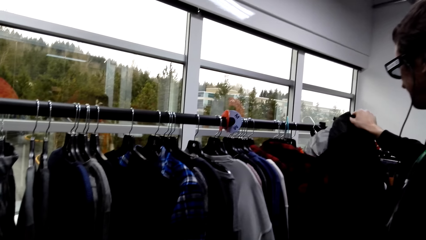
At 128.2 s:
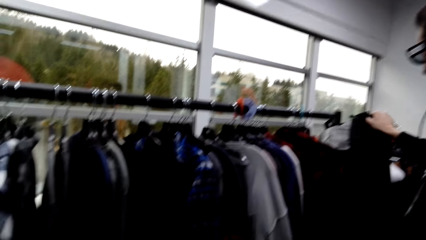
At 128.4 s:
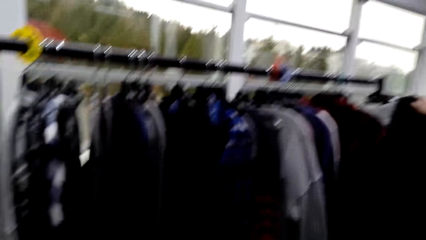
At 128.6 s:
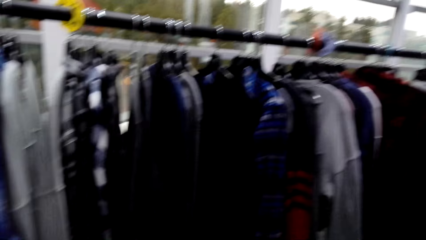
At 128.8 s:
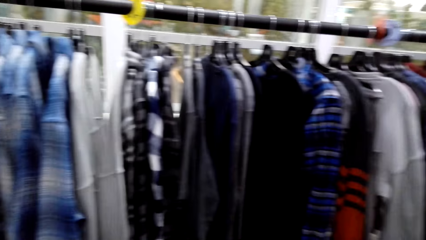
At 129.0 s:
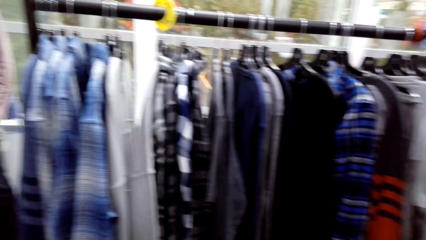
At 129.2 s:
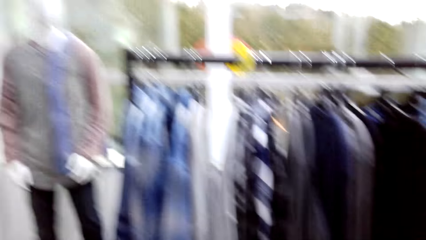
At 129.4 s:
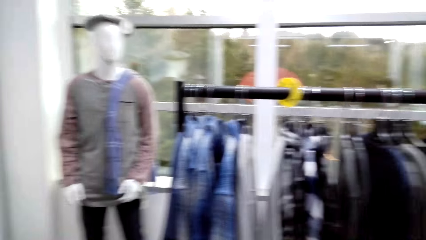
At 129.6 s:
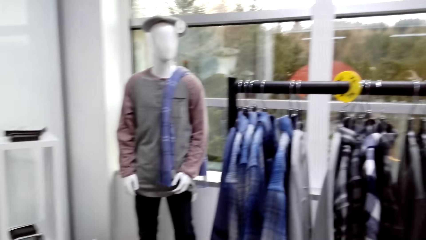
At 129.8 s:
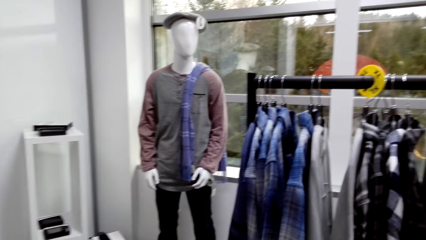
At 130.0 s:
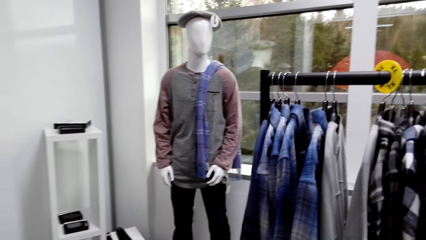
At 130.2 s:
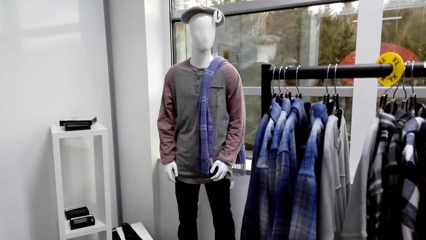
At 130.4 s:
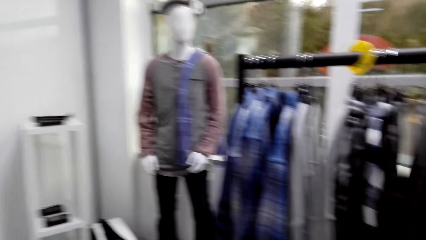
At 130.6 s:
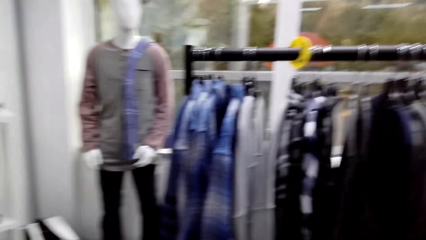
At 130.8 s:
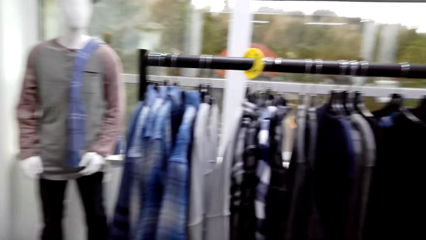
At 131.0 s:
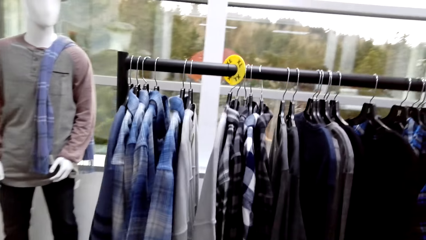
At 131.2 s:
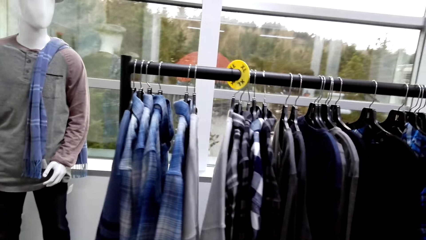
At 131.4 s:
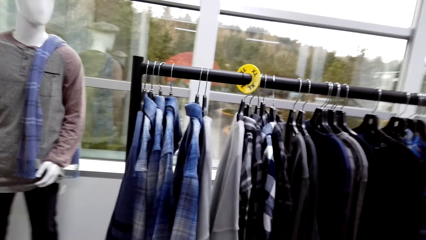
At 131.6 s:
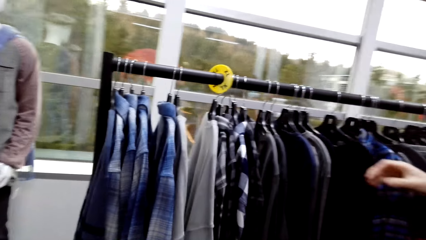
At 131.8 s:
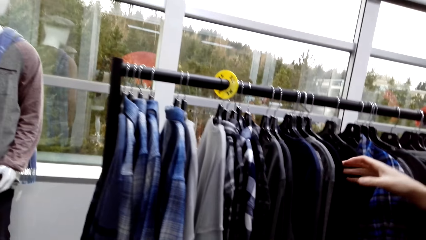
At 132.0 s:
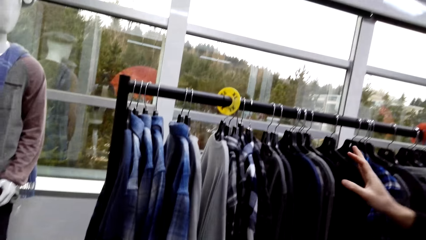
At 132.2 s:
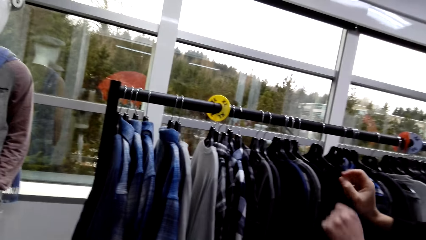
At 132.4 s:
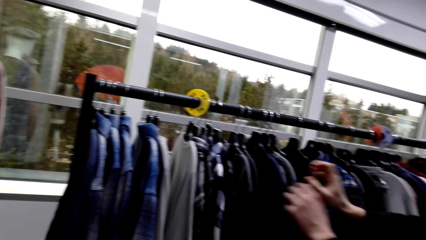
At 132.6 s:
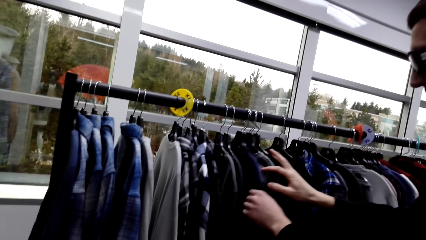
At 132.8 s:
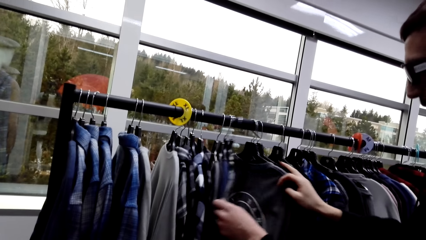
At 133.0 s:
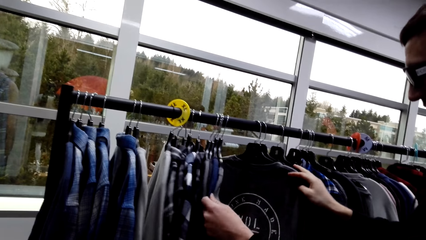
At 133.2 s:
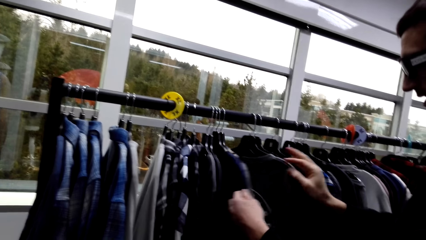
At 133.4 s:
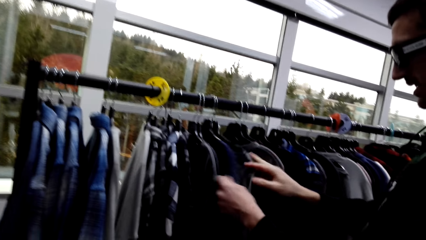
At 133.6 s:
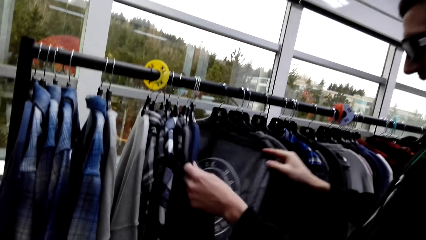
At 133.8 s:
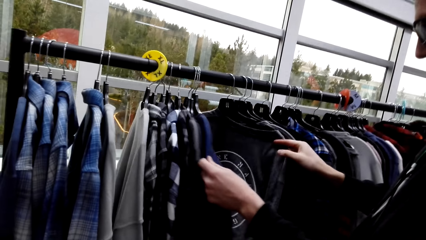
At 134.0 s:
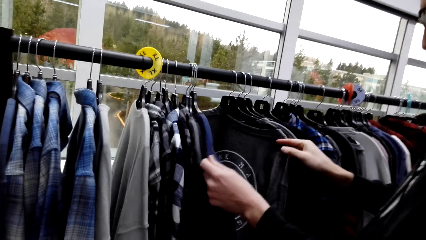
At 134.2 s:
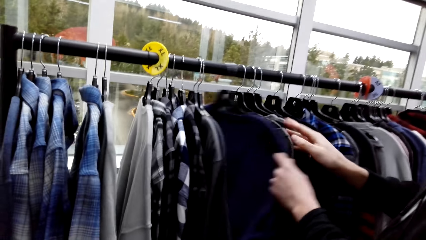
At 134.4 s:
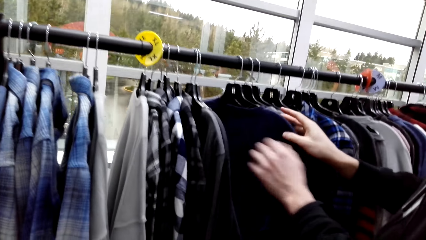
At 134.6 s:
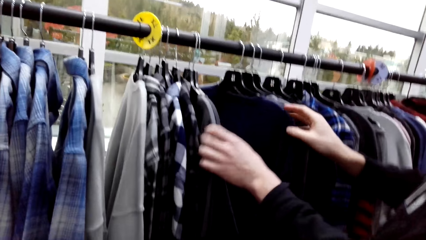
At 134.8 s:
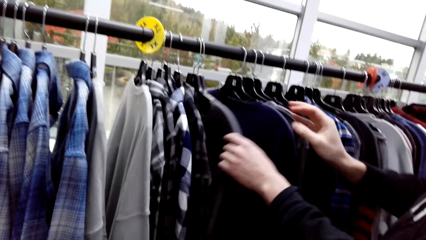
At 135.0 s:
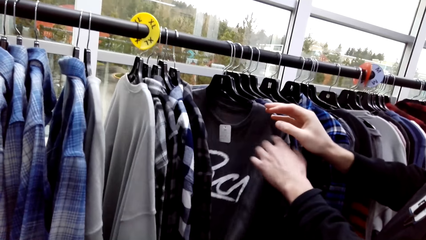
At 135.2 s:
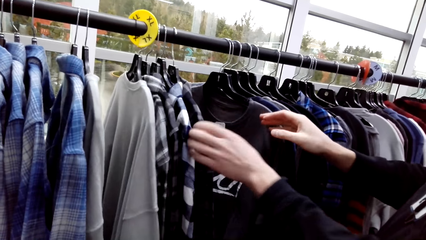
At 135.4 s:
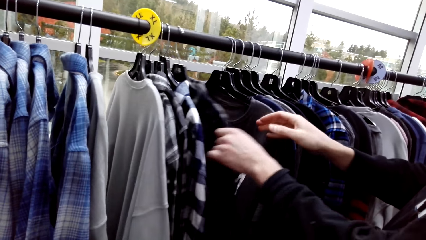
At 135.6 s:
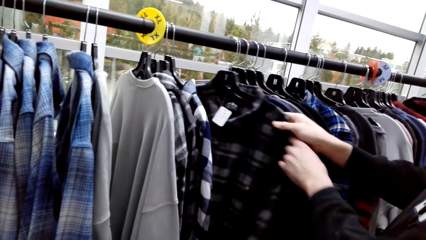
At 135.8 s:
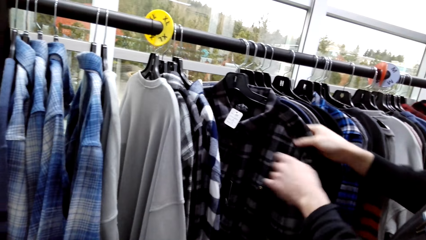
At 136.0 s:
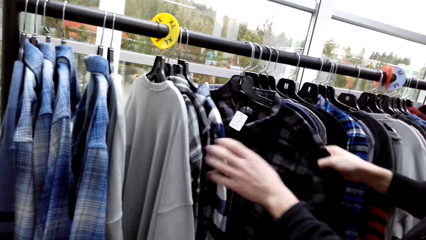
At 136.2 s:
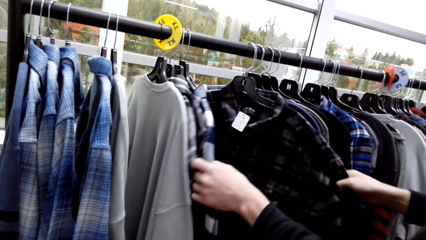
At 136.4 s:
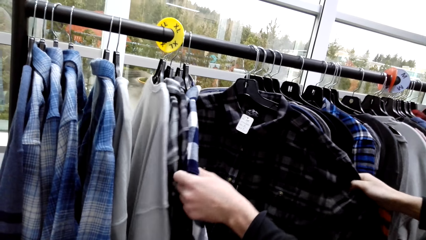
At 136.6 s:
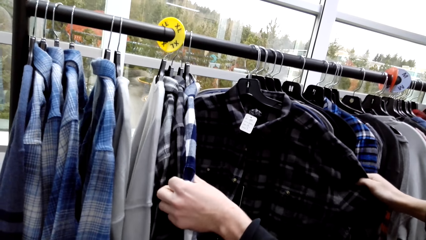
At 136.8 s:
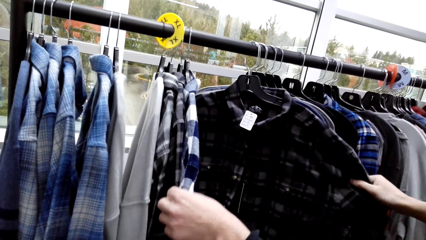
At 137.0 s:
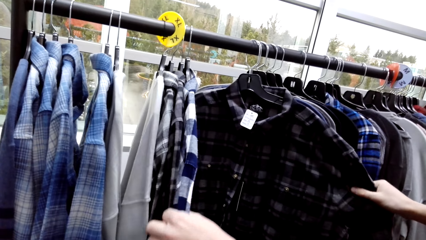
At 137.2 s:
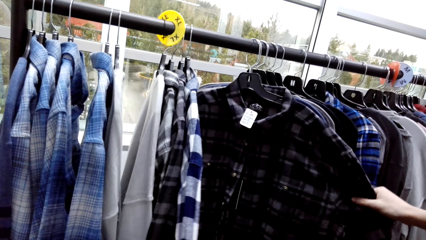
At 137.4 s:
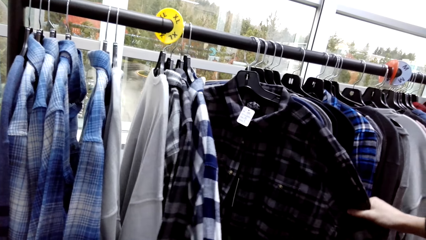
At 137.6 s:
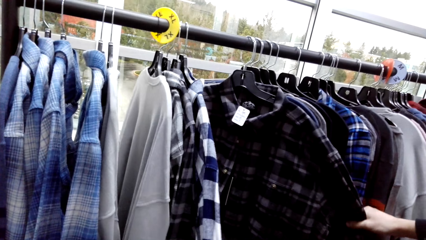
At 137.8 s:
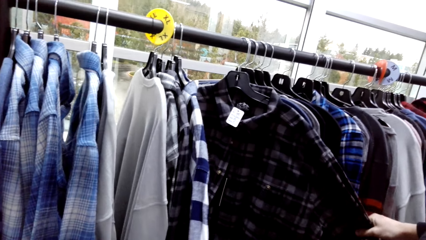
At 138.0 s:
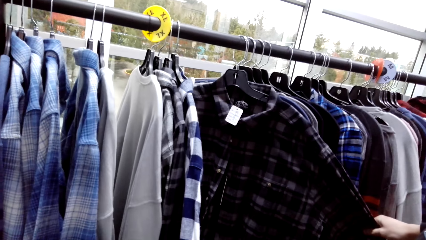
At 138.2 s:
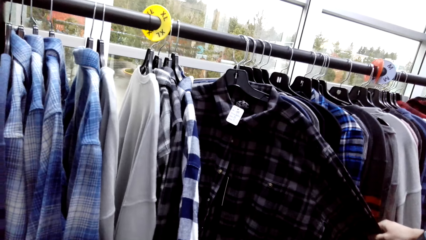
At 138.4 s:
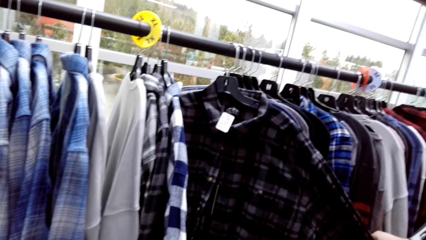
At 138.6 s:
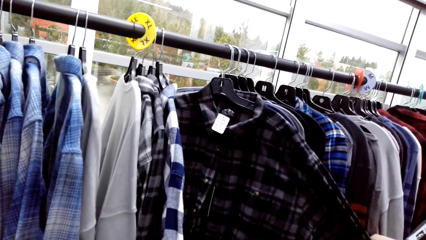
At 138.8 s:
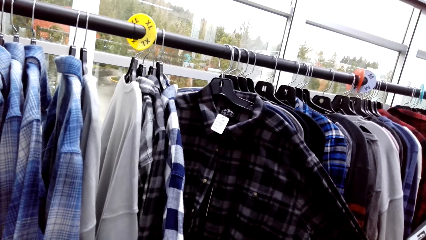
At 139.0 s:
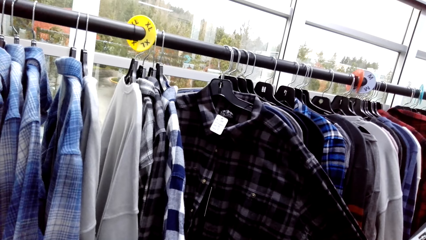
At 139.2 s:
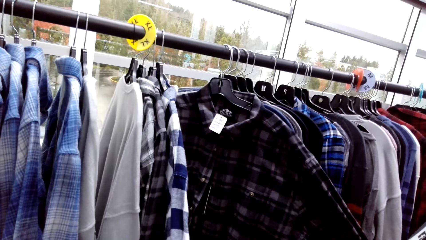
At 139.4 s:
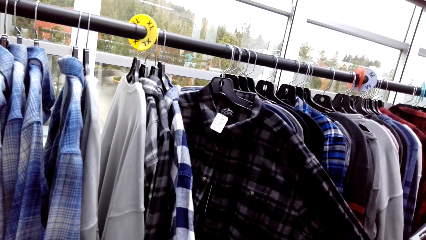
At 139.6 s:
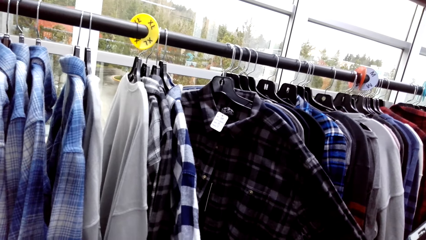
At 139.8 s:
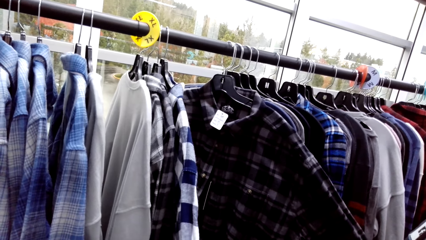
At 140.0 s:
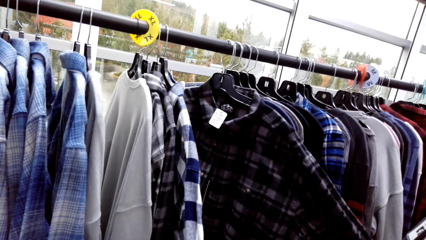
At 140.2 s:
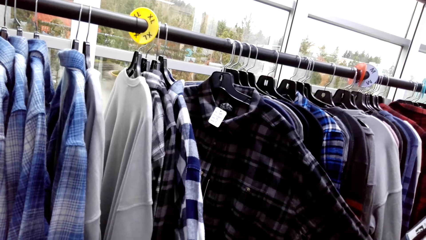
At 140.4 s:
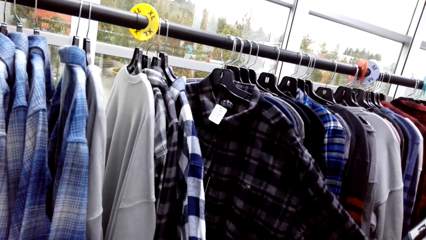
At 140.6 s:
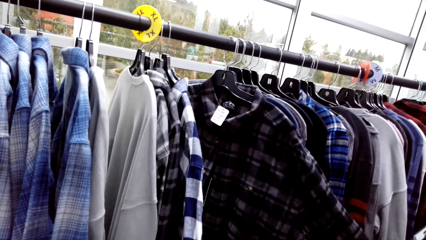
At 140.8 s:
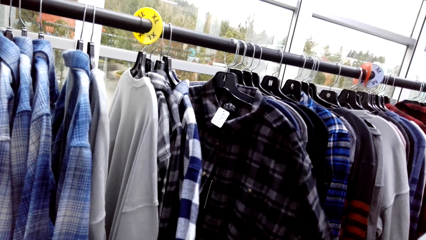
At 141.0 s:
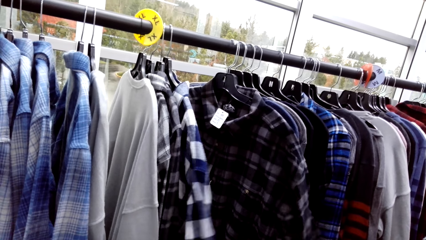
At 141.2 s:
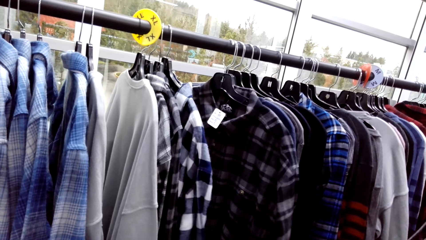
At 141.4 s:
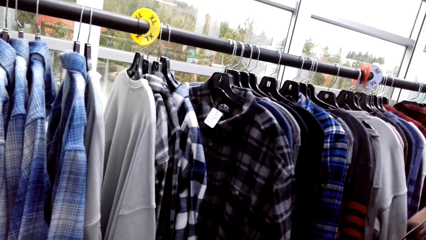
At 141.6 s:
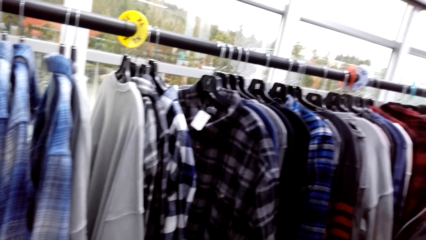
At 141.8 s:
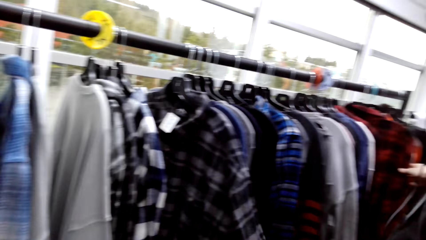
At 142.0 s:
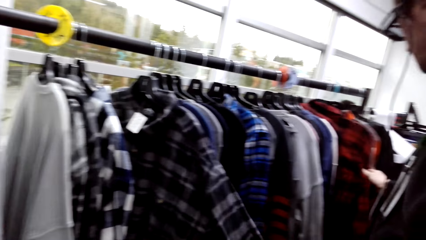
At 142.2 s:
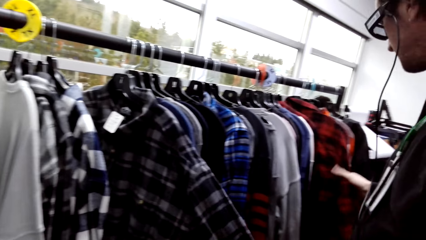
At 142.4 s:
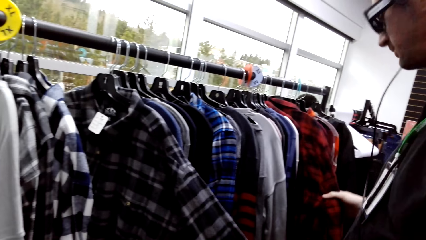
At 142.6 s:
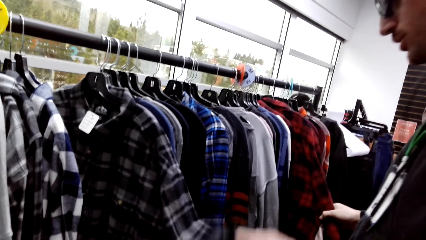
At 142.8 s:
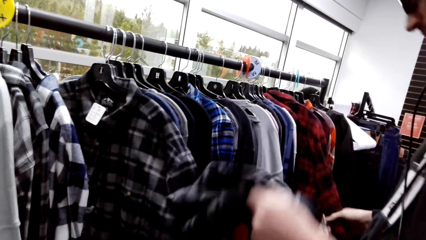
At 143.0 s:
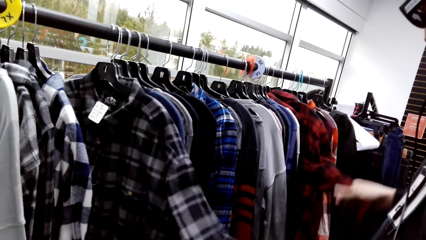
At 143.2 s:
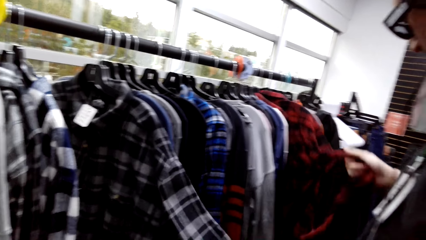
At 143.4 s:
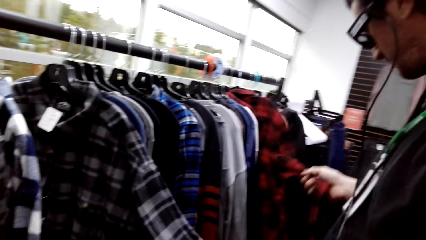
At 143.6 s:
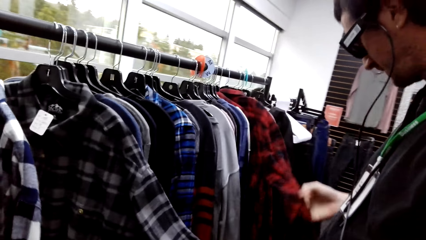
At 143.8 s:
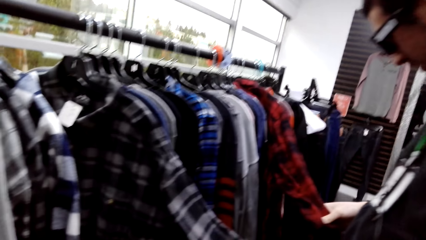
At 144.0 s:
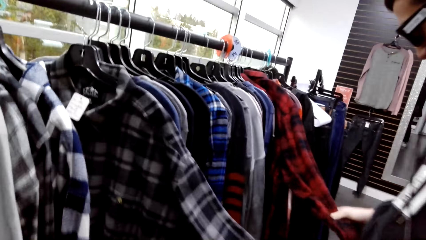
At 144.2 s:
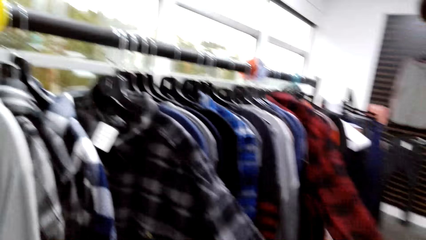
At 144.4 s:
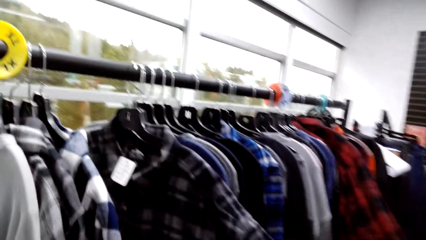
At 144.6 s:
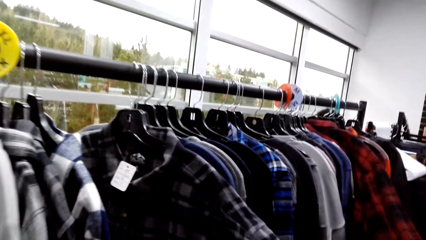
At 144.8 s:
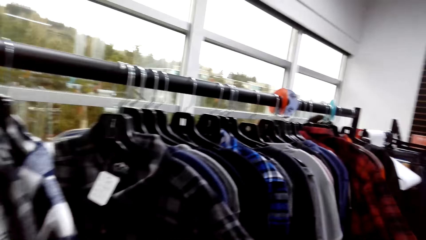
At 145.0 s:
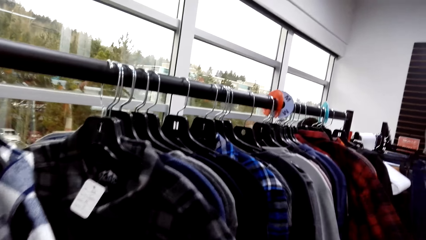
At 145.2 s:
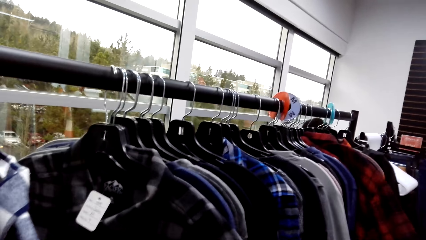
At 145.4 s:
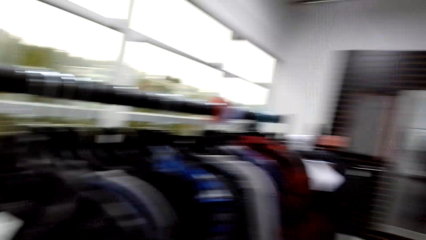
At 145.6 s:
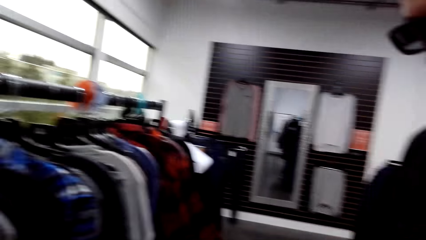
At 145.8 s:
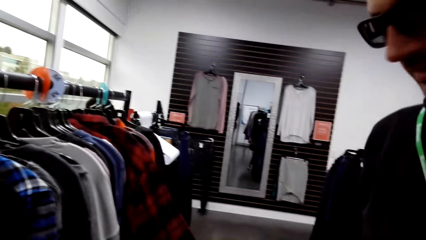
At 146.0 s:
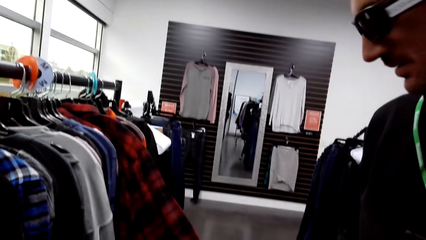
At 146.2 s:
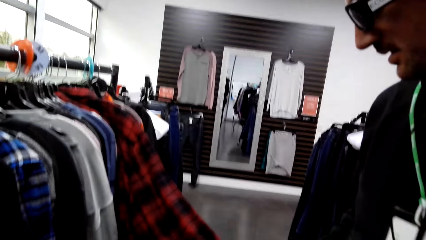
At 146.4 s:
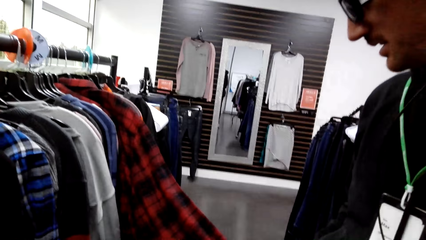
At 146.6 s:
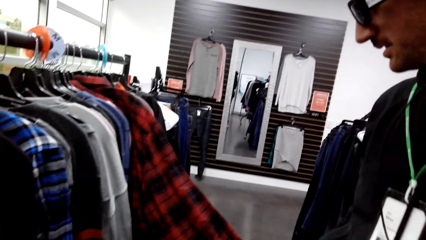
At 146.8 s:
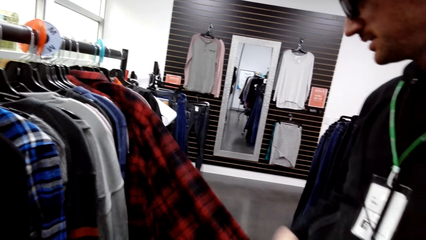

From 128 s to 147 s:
A male places a jacket on the rack. The camera wearer looks around the store. The male flips through the clothes and checks on the clothes. The camera wearer converses with another male. The first male touches shirts and converses with the camera wearer.
